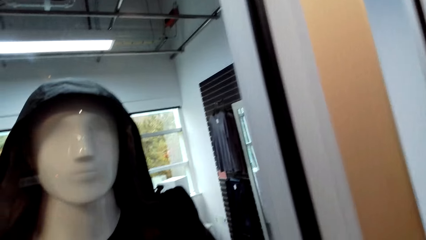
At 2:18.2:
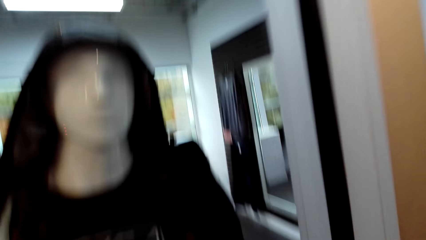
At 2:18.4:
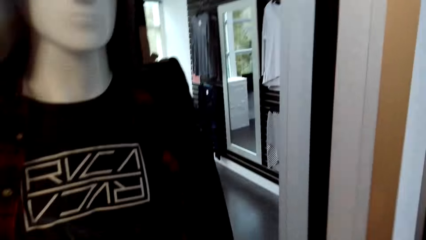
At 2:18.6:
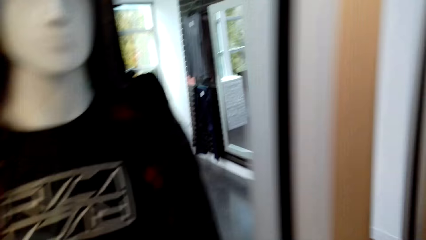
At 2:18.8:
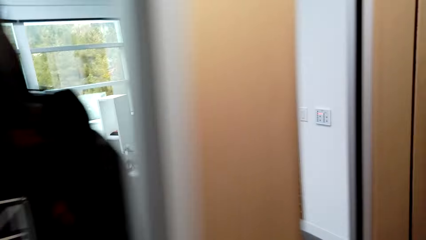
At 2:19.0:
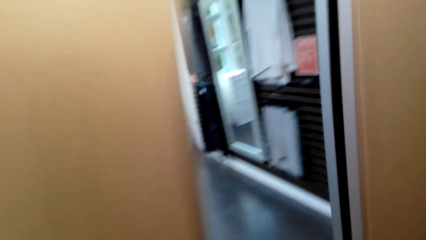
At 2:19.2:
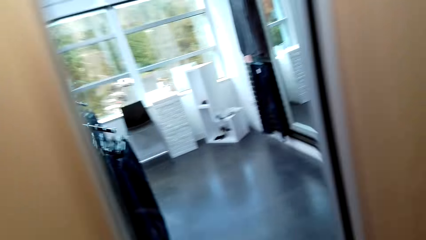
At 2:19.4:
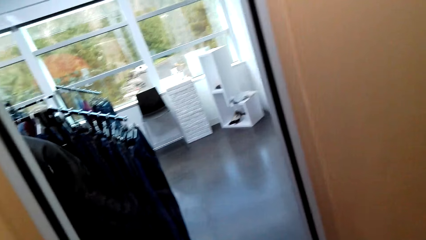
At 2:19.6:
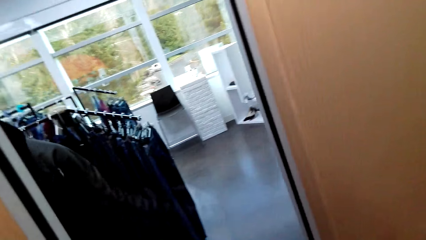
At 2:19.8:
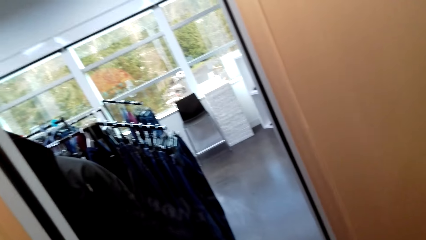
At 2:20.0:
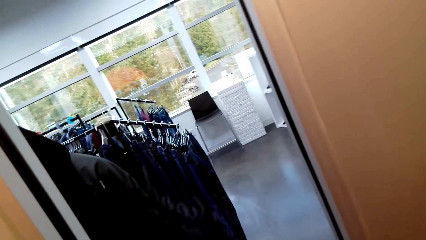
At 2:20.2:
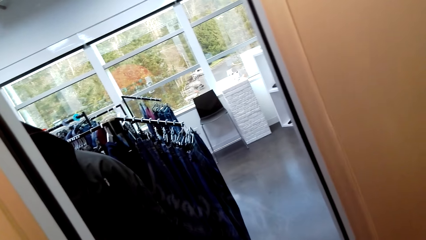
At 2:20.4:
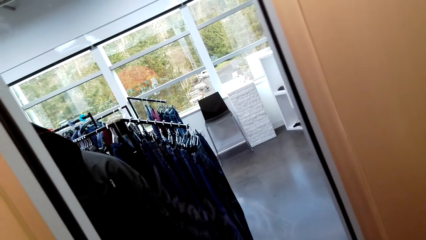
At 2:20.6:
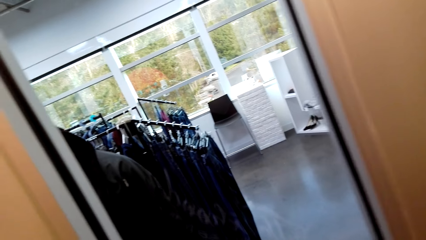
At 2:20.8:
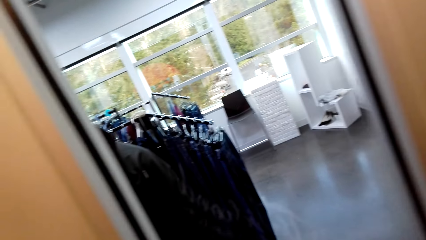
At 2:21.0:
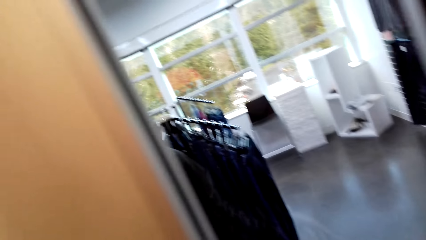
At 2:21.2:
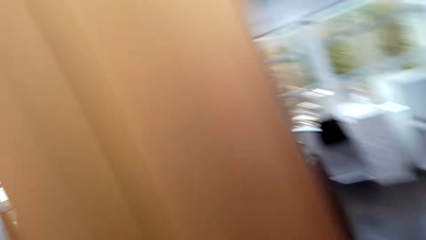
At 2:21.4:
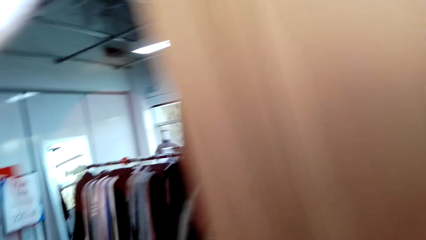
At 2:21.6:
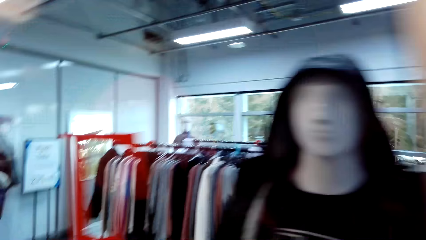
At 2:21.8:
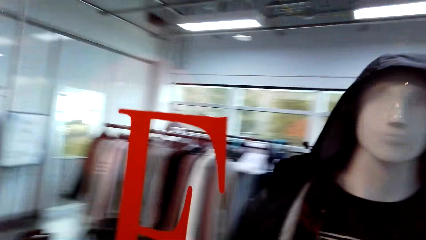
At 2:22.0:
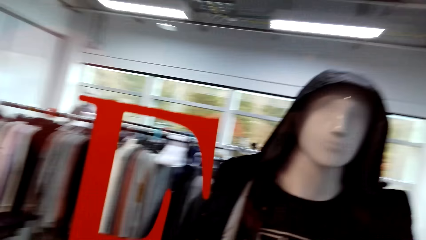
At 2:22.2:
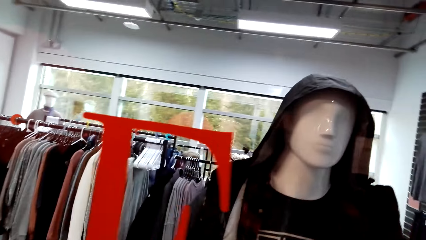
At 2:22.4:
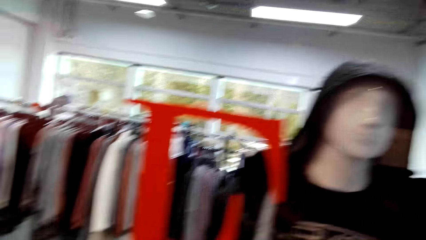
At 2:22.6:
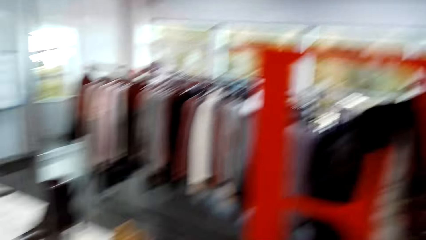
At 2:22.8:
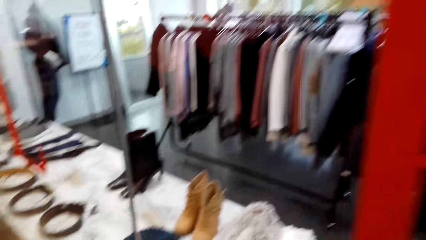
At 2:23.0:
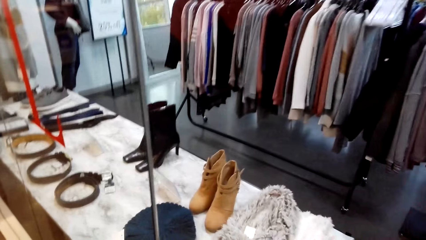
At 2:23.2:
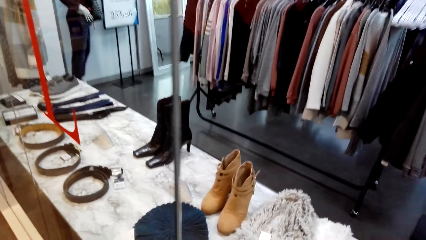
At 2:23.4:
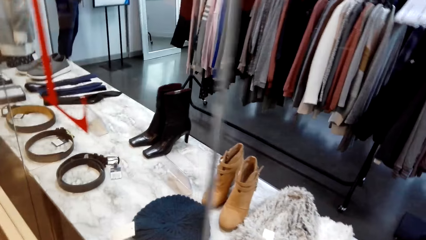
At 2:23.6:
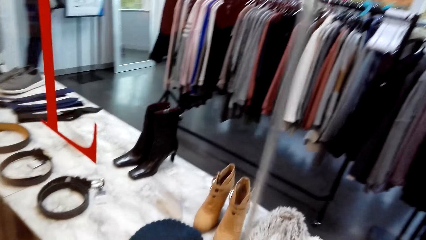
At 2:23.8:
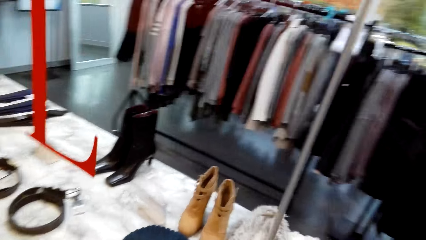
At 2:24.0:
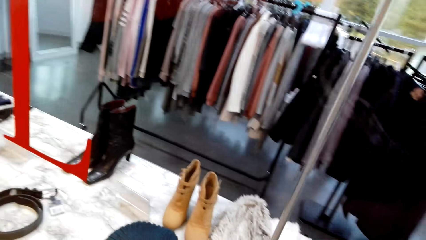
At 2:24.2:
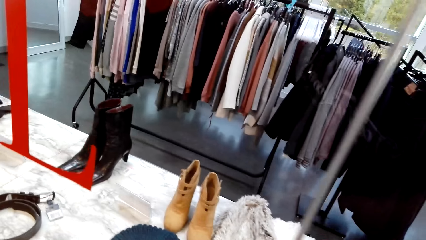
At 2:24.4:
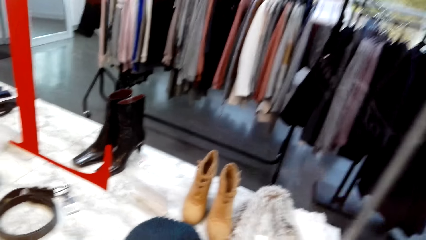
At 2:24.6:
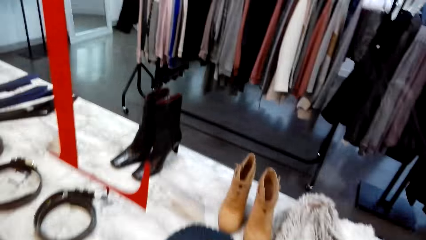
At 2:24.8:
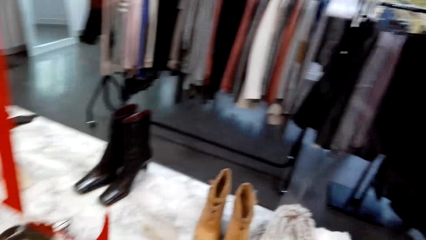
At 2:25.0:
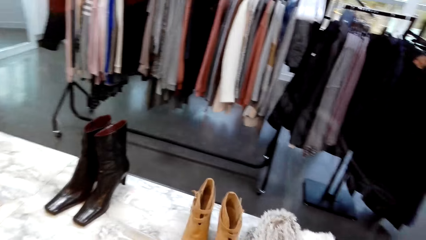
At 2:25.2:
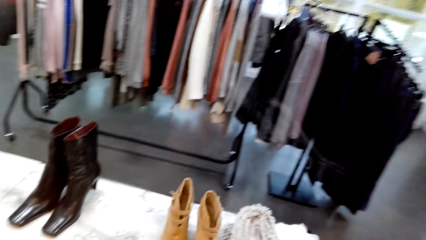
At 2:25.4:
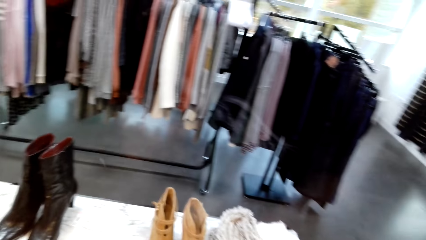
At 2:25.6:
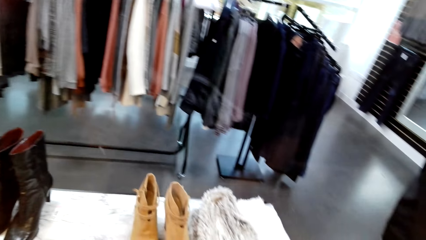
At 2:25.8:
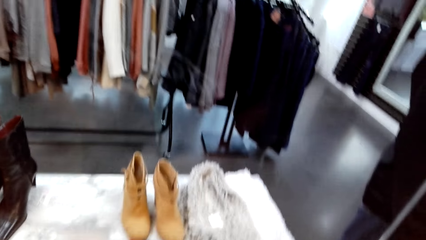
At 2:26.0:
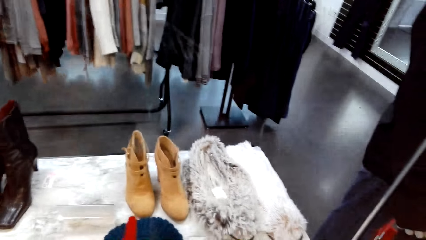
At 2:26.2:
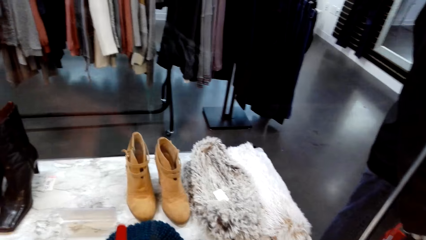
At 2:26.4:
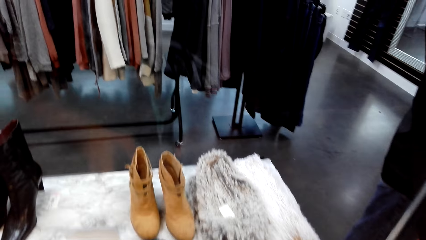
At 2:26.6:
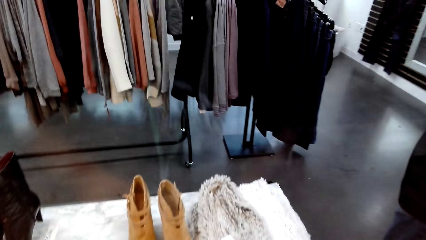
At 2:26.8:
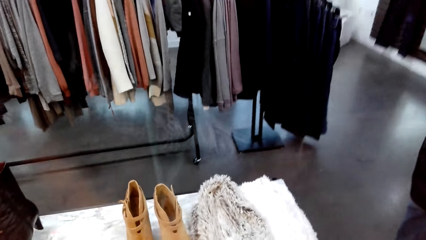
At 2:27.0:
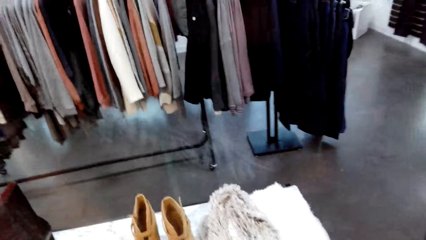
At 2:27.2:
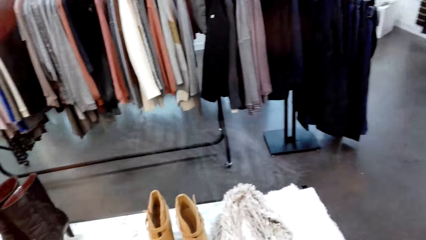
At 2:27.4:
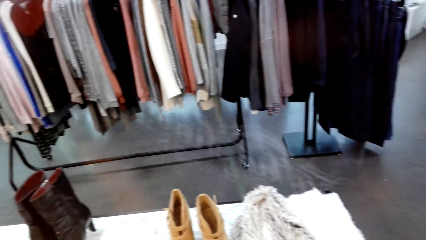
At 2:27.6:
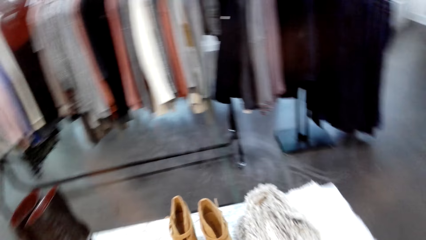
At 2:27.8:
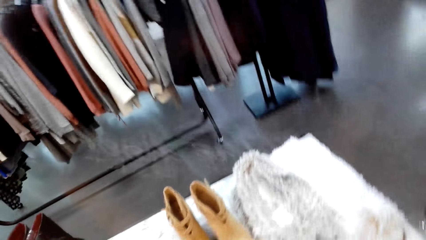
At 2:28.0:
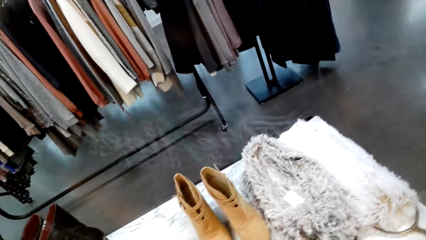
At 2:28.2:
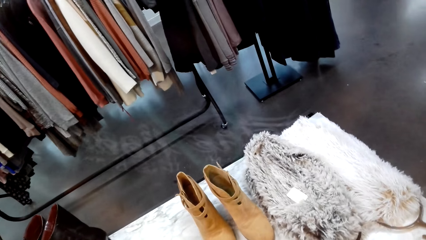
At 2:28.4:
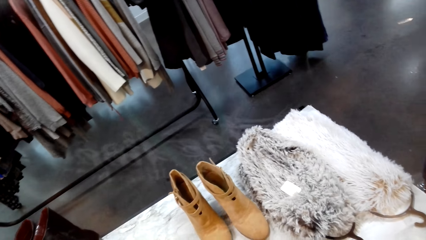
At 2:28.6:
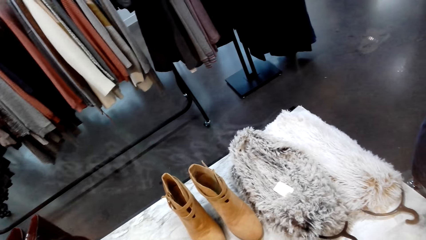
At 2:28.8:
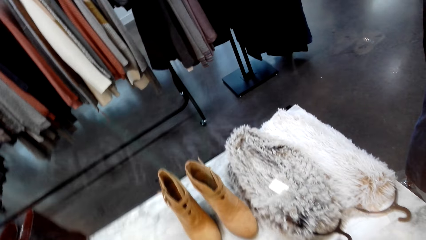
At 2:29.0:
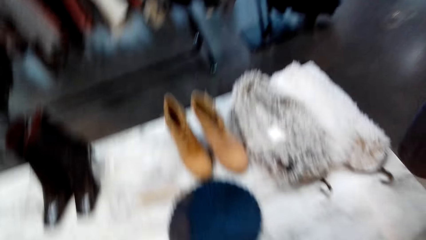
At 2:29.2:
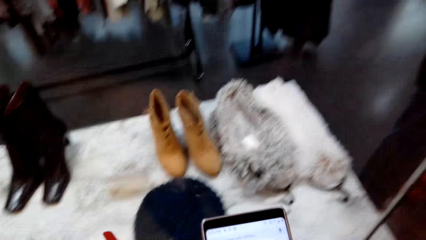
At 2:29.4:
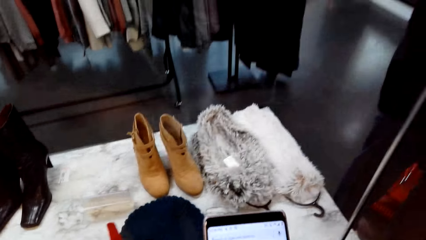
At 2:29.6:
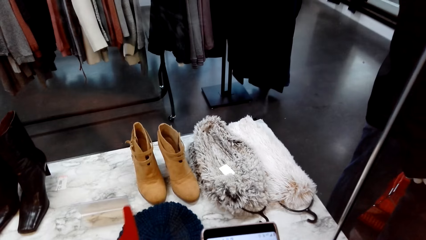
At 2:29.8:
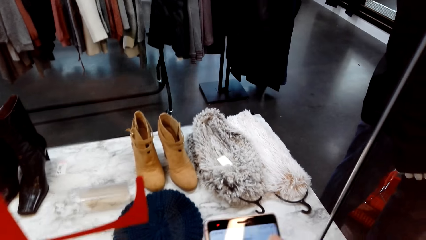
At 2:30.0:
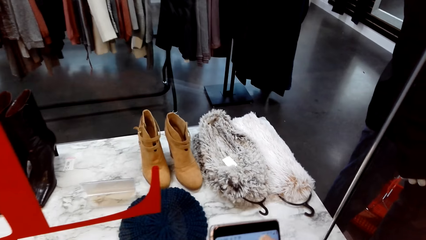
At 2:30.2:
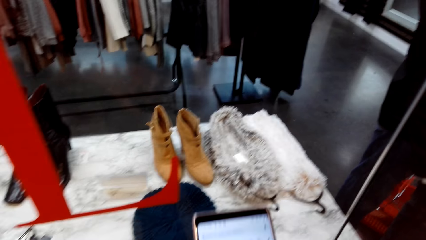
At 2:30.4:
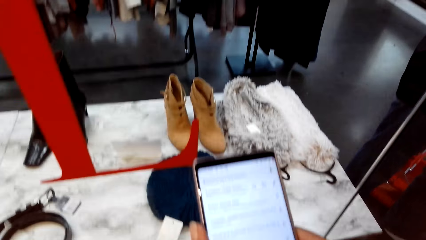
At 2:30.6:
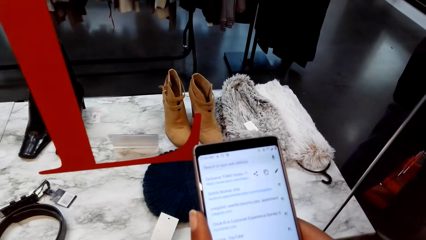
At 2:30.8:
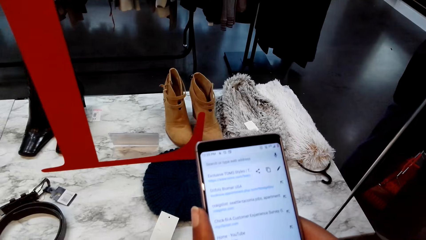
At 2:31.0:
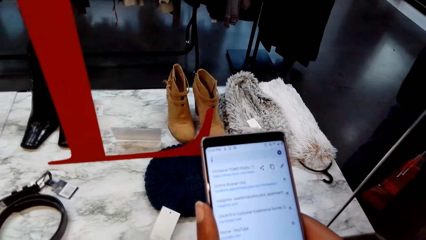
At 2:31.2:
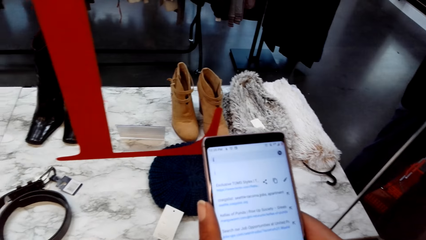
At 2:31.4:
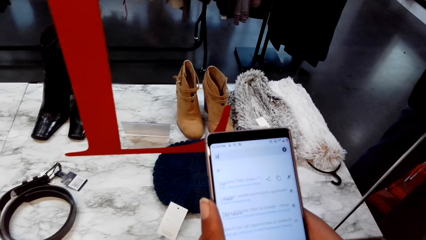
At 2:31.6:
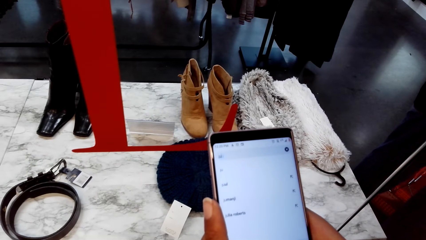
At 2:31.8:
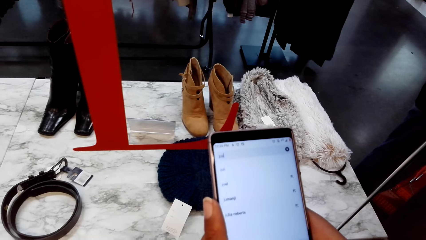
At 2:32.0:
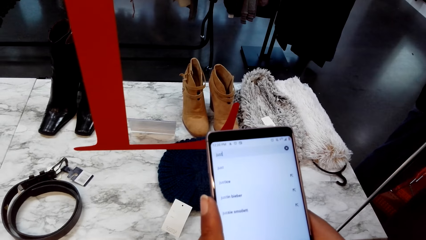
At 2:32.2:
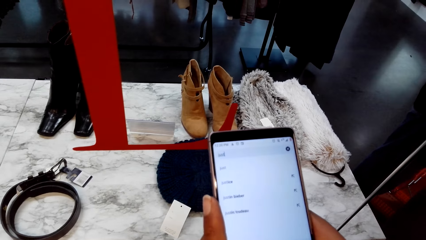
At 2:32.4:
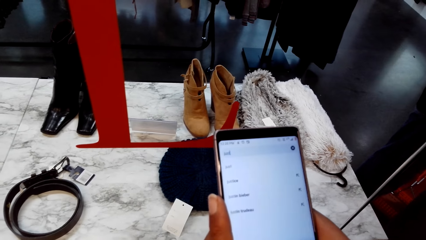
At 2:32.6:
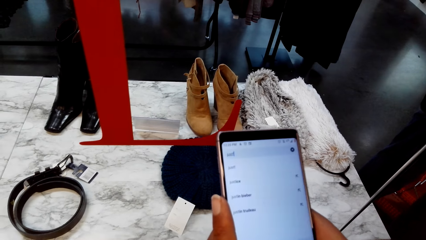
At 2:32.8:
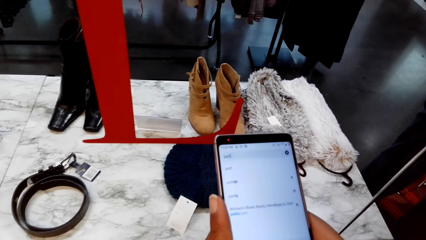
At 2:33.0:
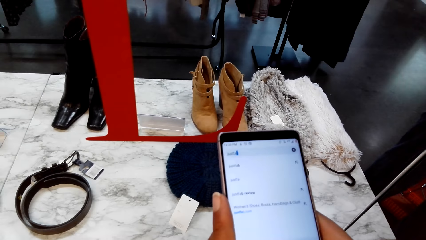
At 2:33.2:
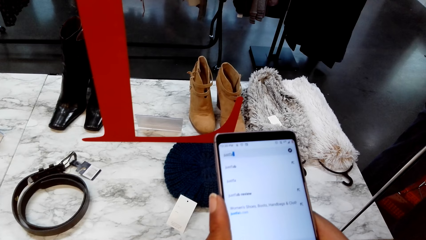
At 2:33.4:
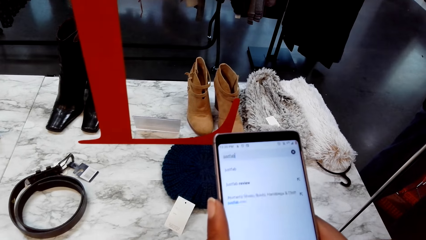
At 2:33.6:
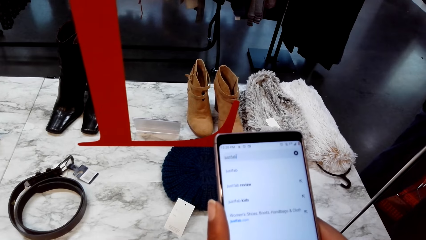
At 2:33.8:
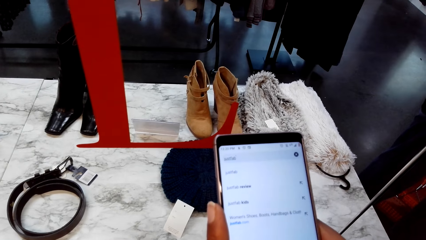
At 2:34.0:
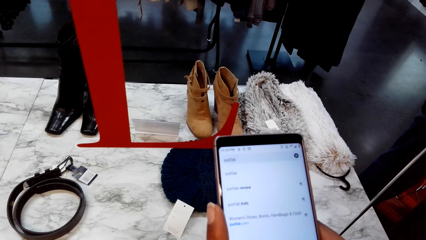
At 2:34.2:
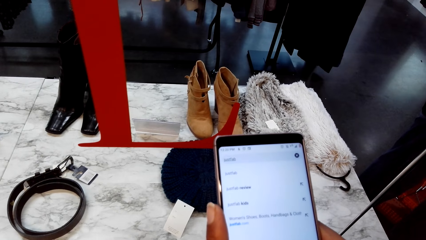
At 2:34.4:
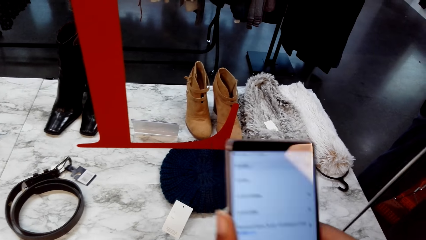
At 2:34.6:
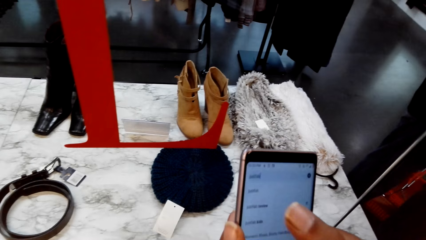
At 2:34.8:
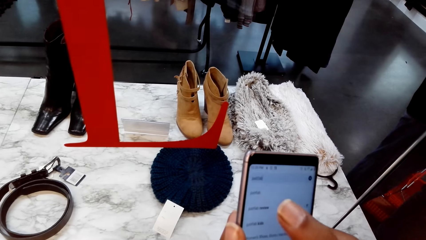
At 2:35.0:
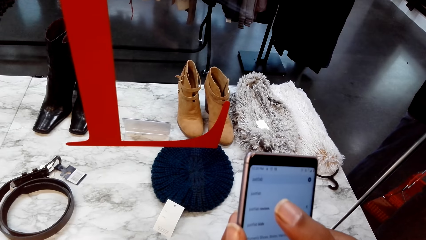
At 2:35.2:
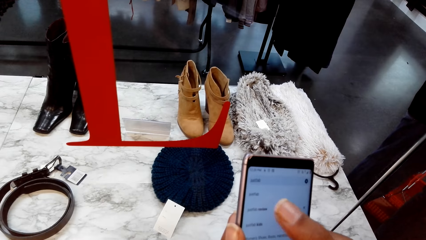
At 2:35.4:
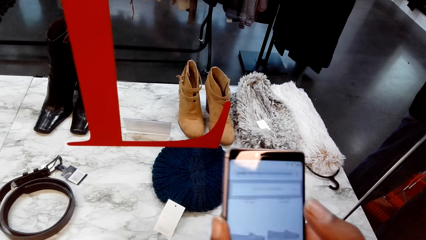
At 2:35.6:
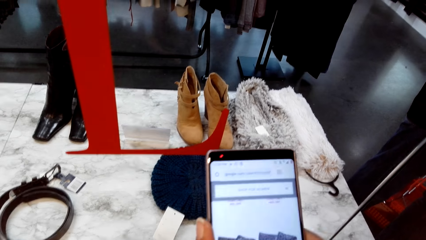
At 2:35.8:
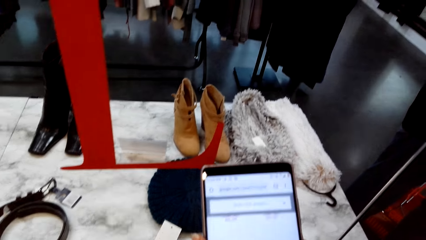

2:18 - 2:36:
The camera wearer peeps through the door. They look around the clothes store. They scroll the phone.
